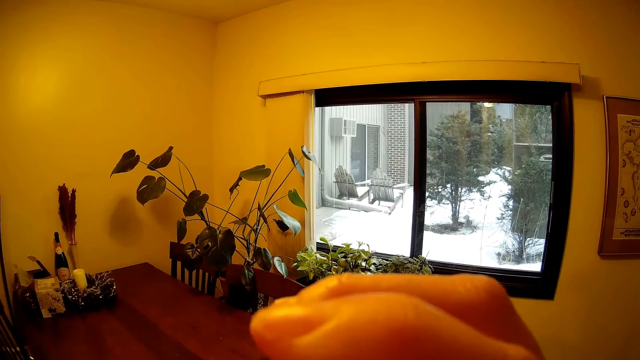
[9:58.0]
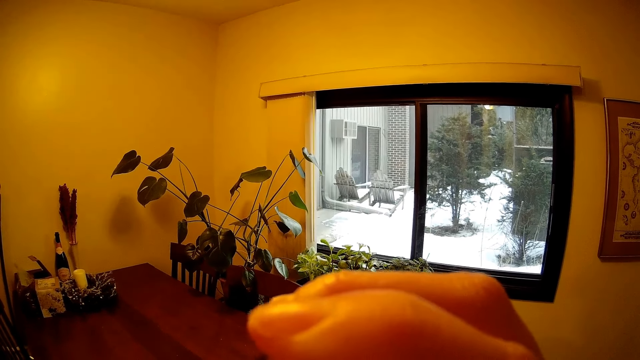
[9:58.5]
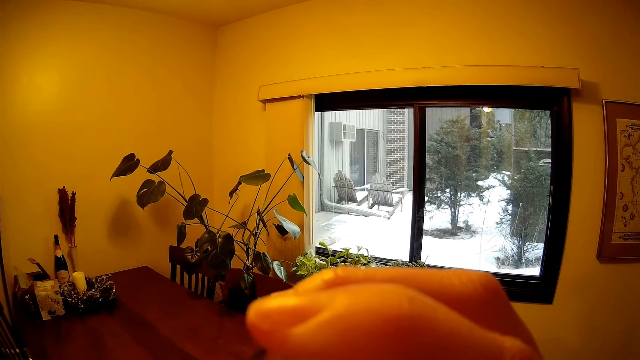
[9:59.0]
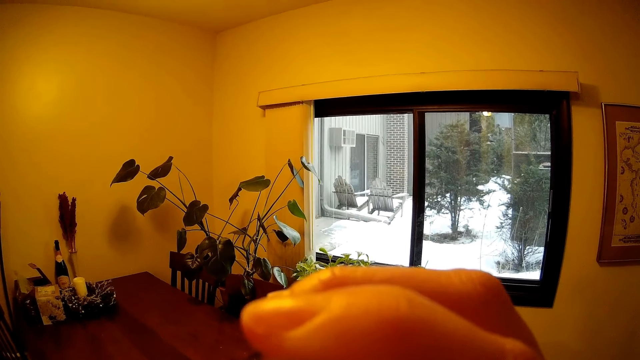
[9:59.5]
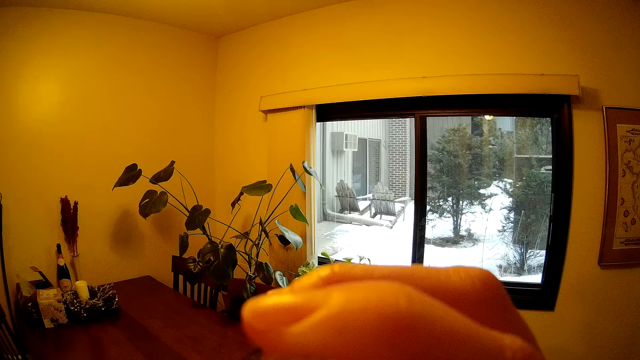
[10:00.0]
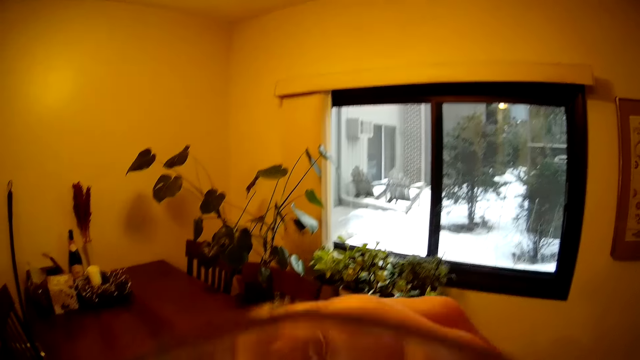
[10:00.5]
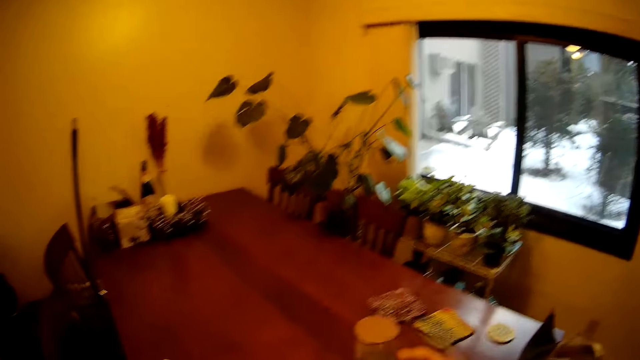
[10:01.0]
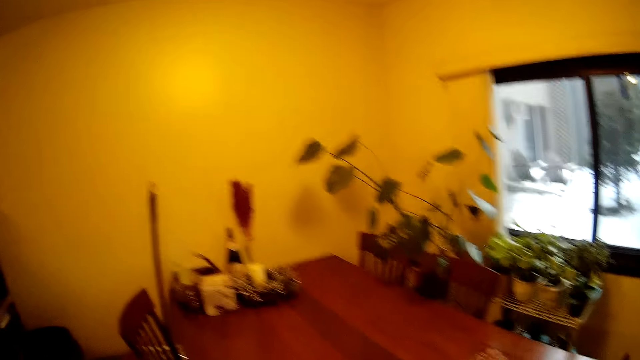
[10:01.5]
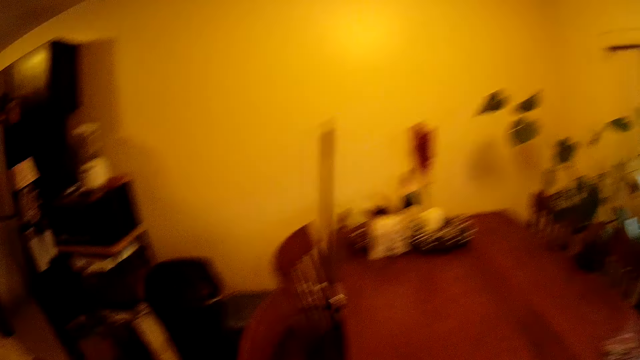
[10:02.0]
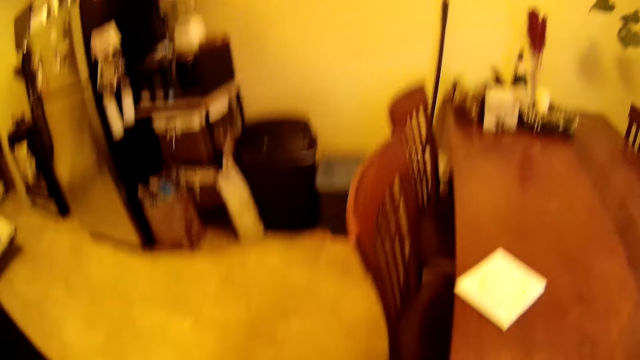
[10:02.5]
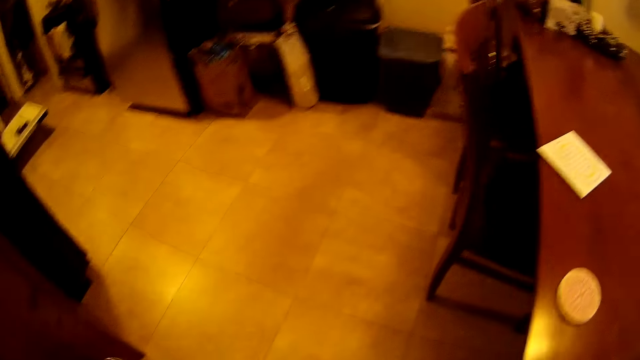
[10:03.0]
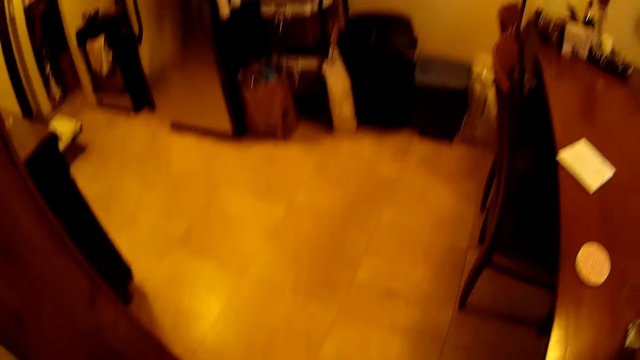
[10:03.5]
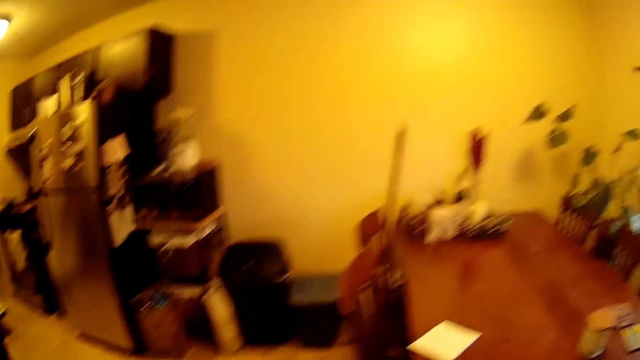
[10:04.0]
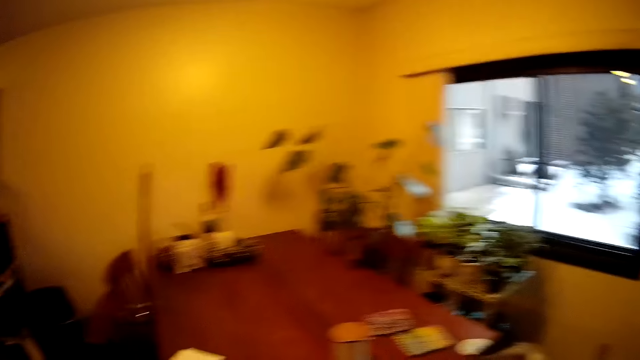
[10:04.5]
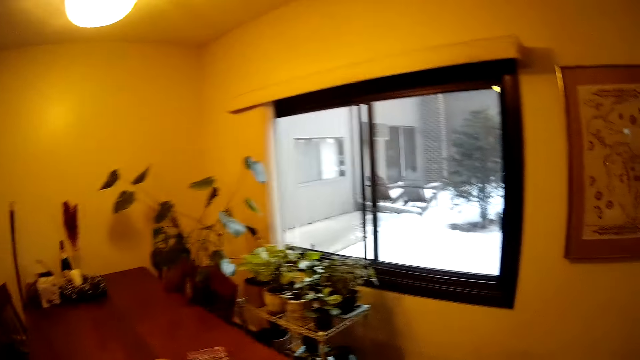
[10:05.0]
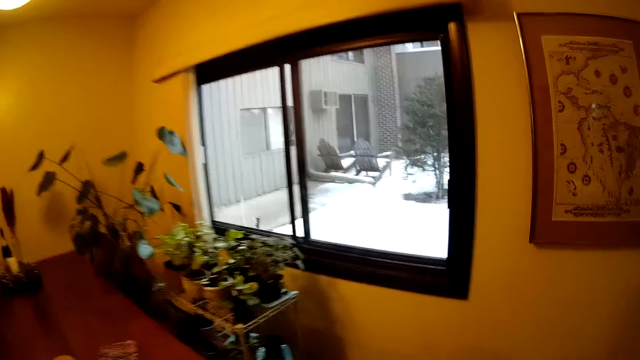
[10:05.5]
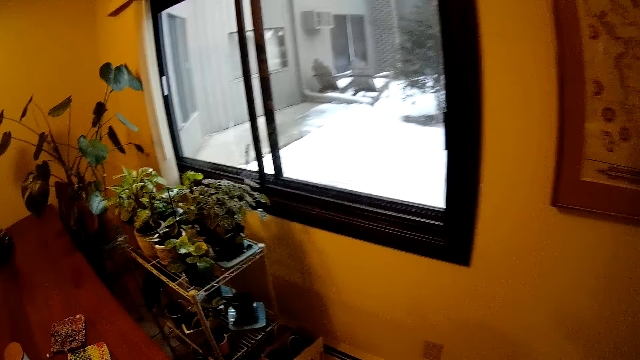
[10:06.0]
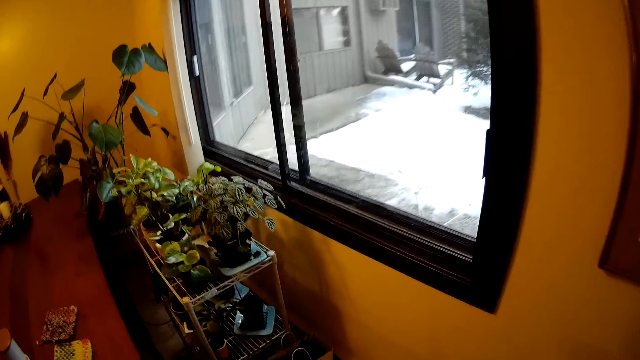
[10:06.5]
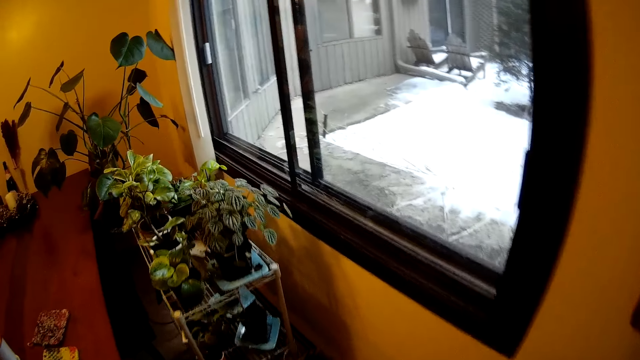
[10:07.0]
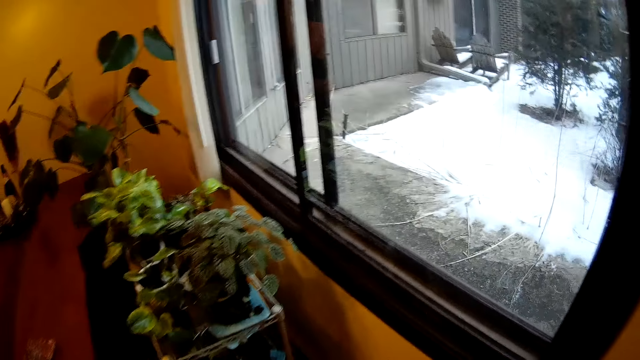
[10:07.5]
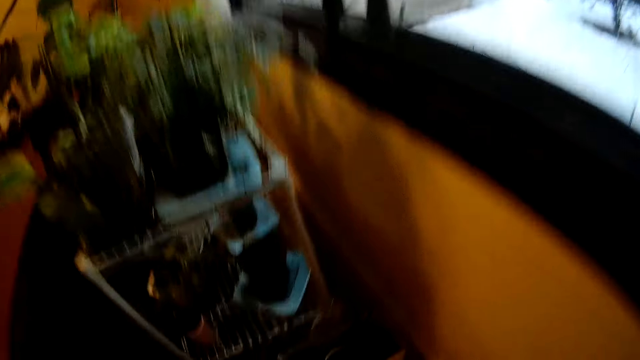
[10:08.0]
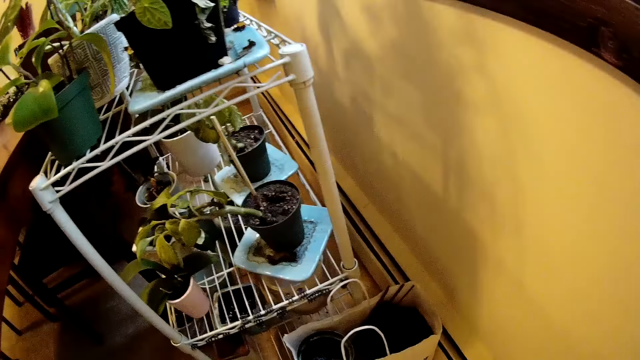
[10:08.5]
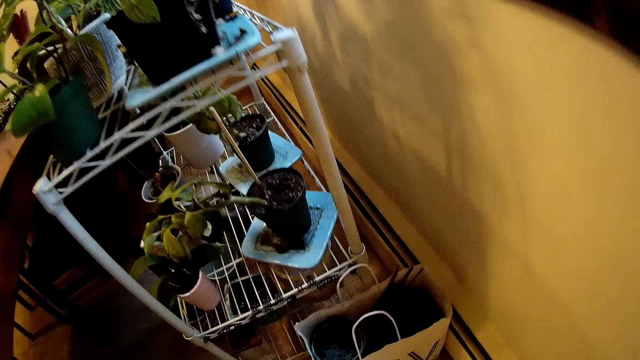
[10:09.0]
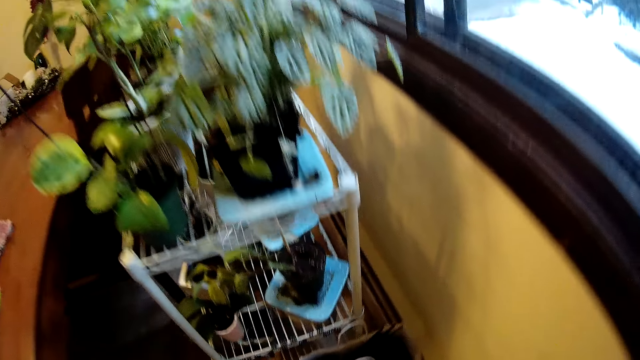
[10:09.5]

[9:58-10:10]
The camera wearer looks around.

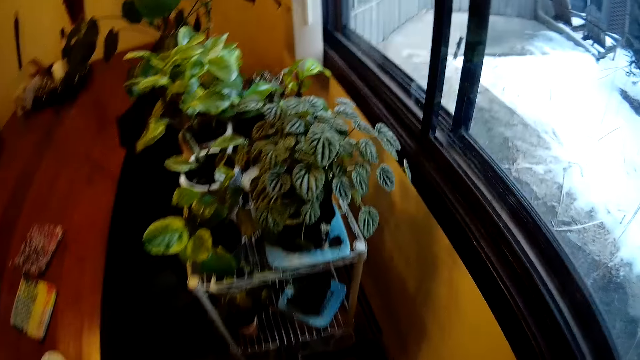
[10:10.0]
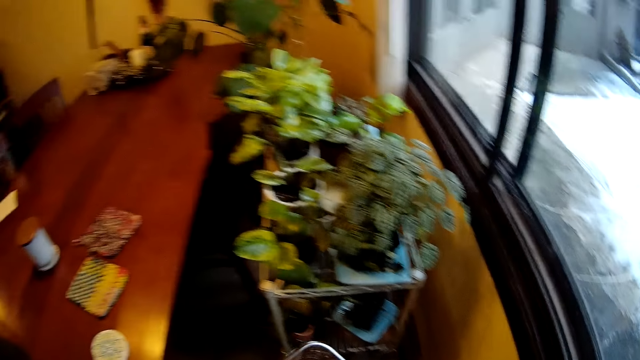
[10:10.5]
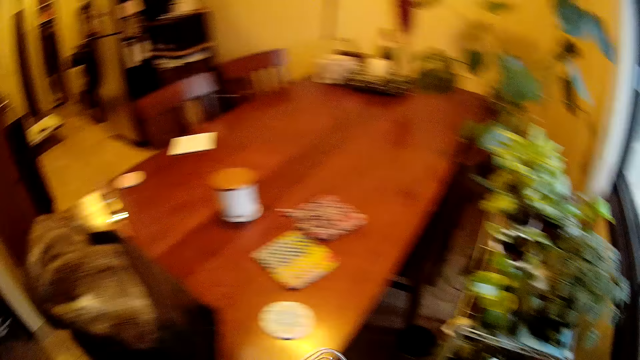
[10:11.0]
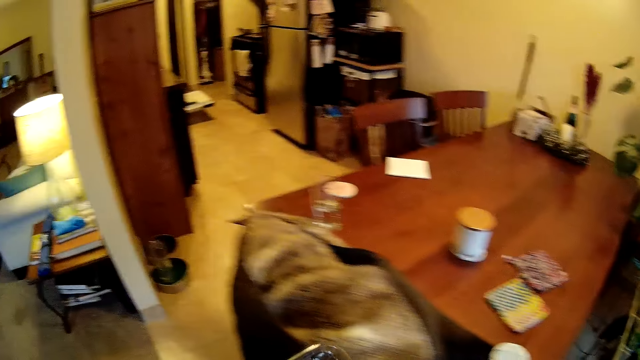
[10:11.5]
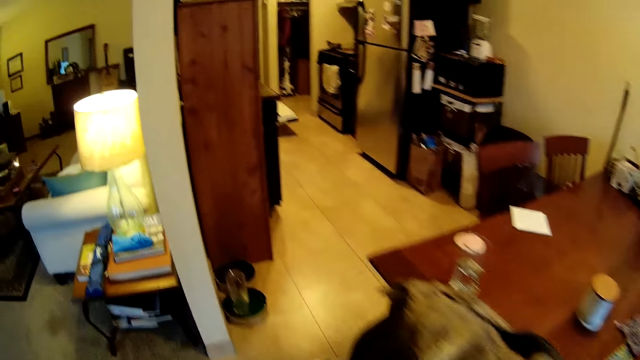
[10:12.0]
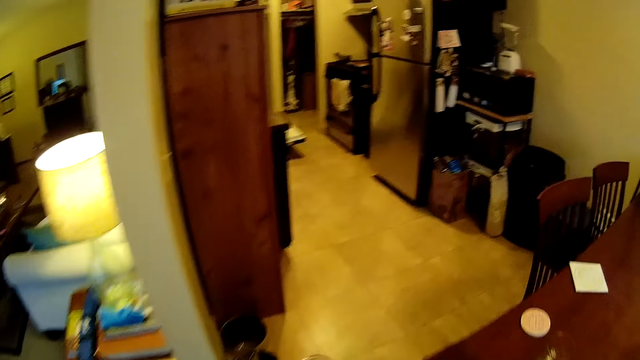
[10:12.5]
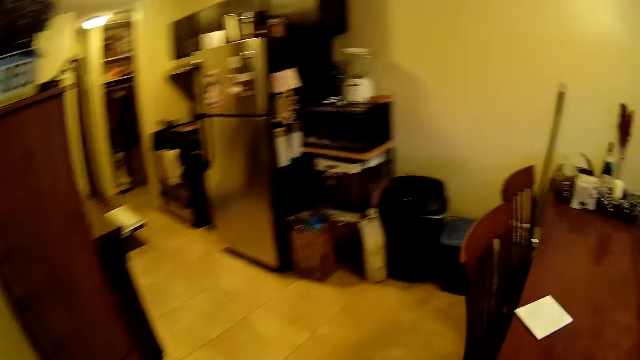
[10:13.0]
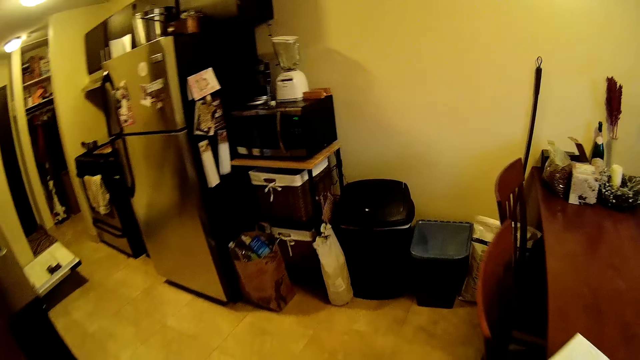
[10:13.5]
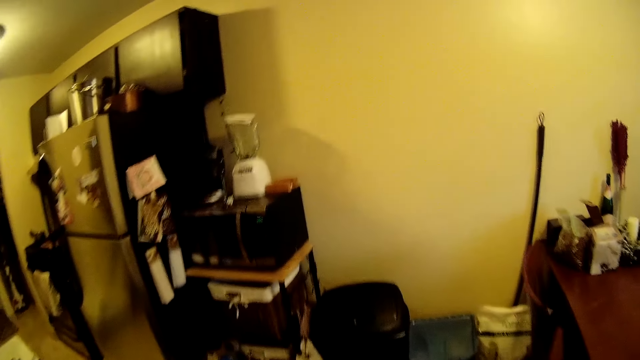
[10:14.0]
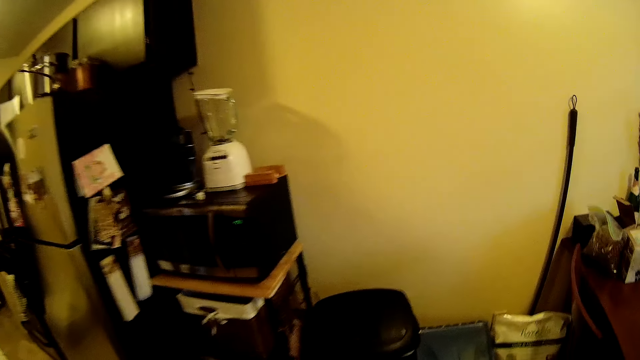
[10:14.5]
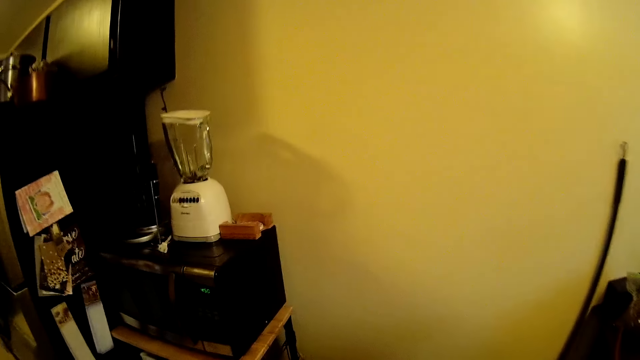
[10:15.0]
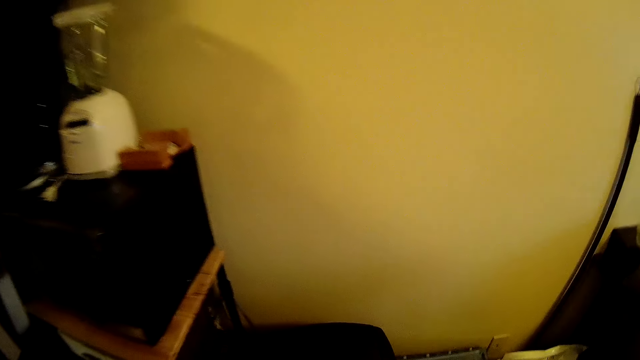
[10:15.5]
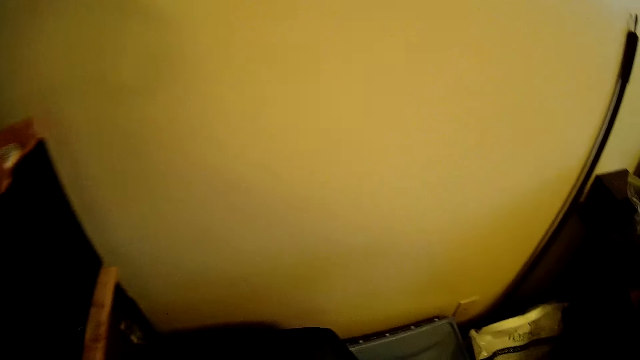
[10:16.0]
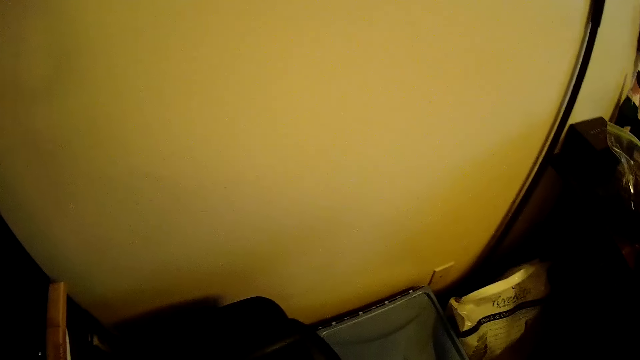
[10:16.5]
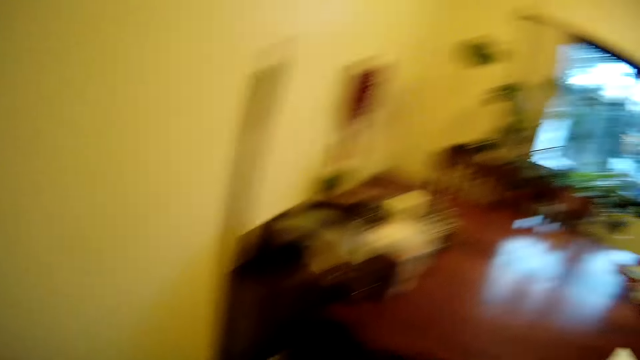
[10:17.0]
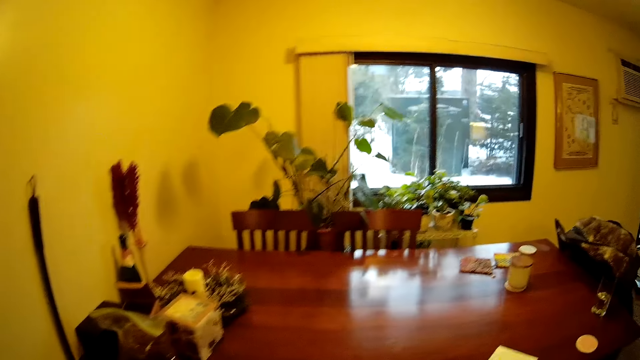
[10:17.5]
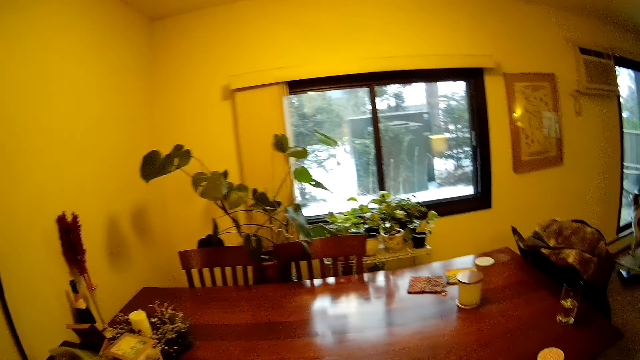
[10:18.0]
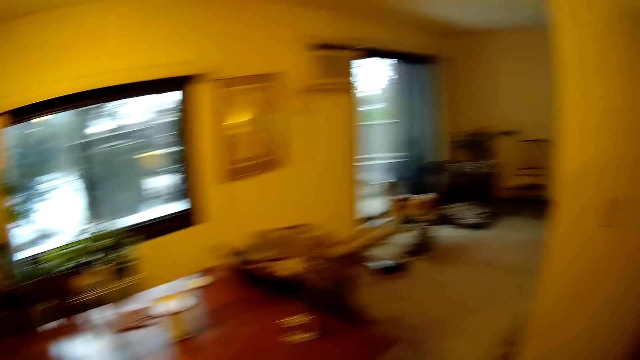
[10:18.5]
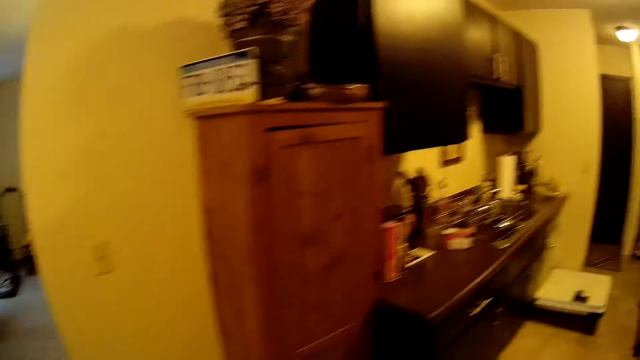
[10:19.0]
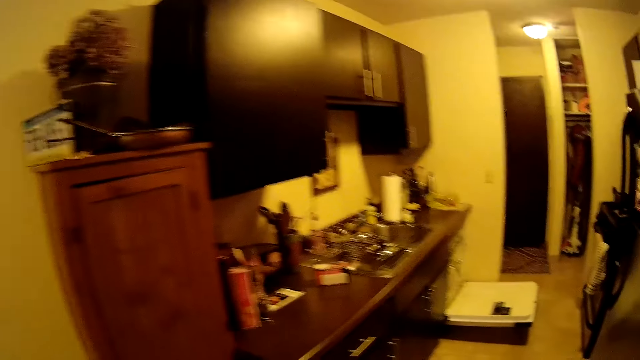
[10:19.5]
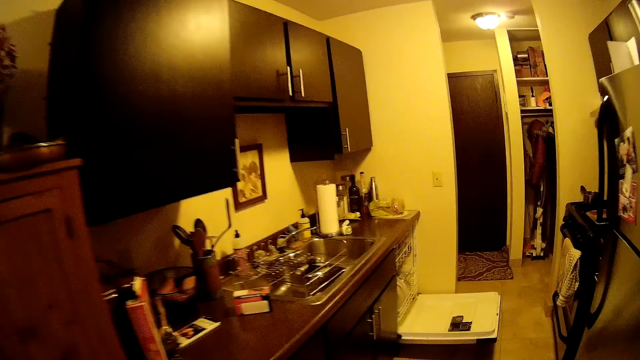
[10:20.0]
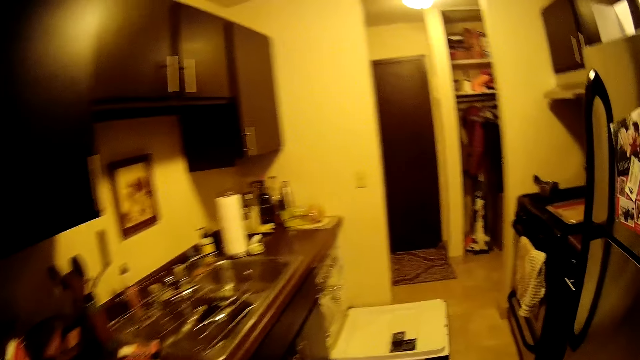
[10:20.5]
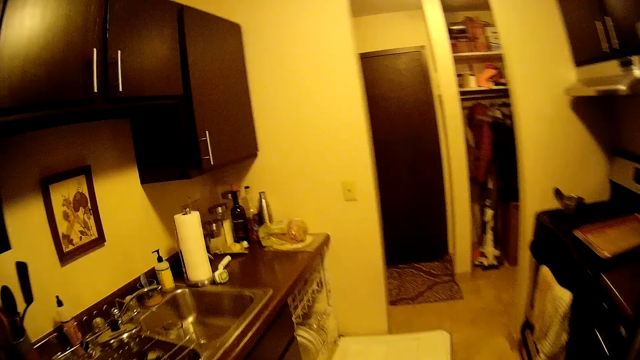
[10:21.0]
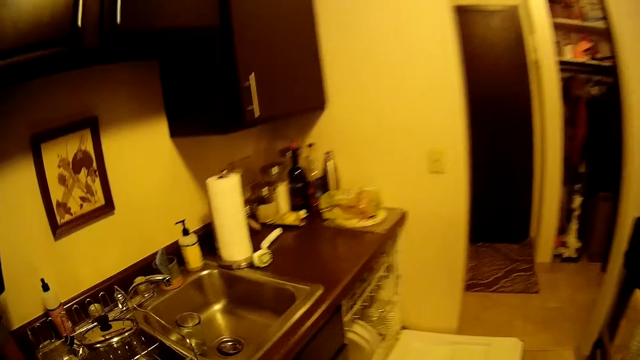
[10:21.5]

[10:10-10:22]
The camera wearer walks around the room. They open the dustbin. They walk around the room.
